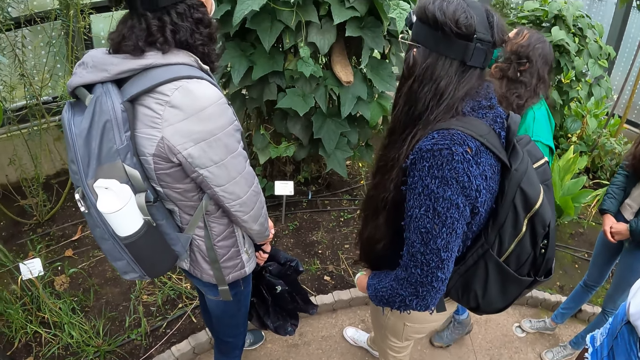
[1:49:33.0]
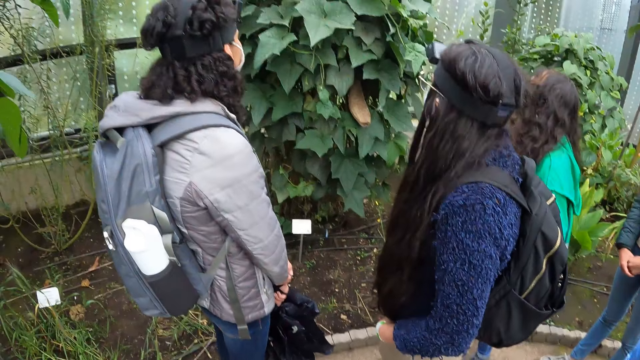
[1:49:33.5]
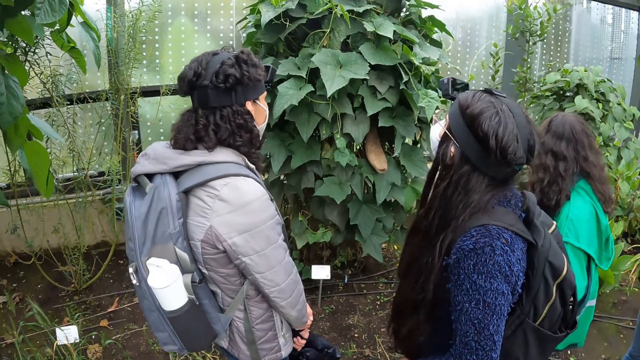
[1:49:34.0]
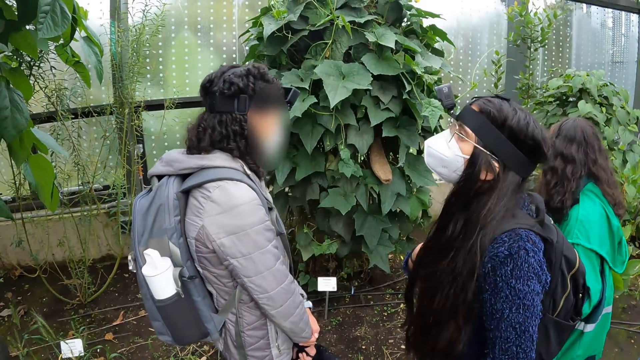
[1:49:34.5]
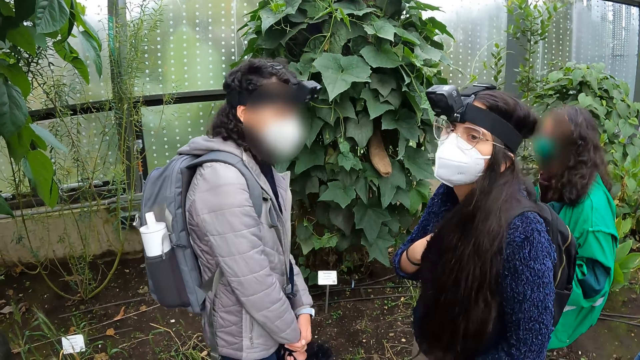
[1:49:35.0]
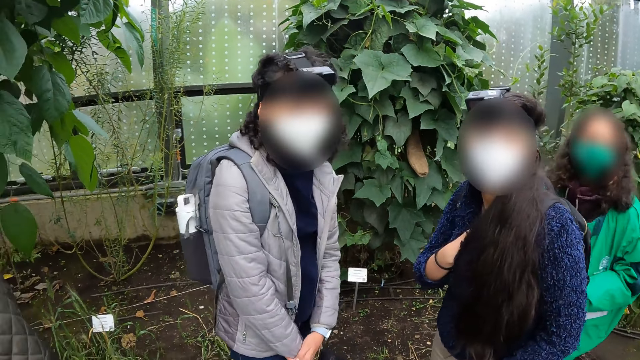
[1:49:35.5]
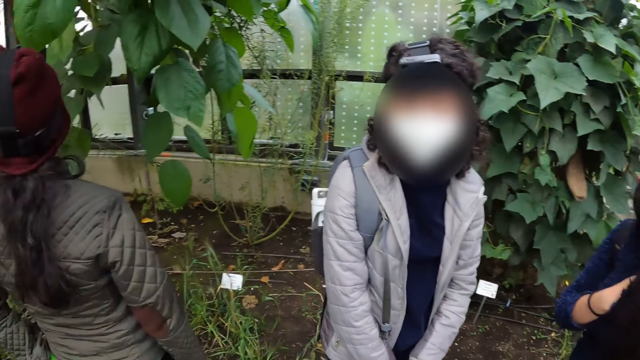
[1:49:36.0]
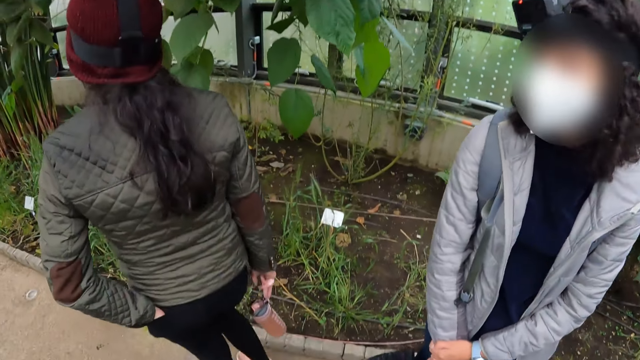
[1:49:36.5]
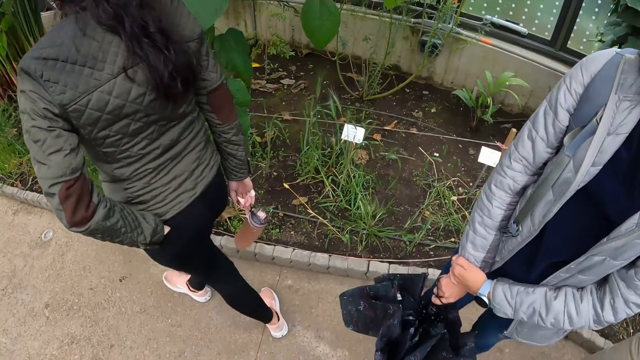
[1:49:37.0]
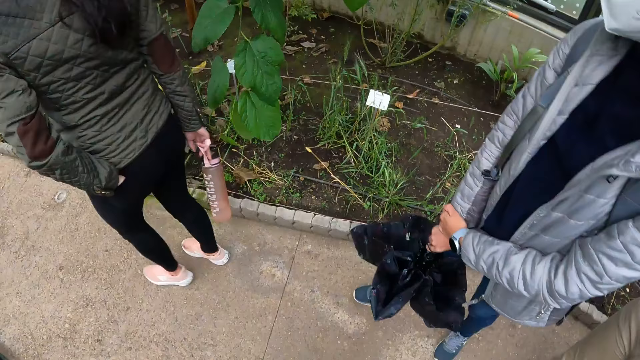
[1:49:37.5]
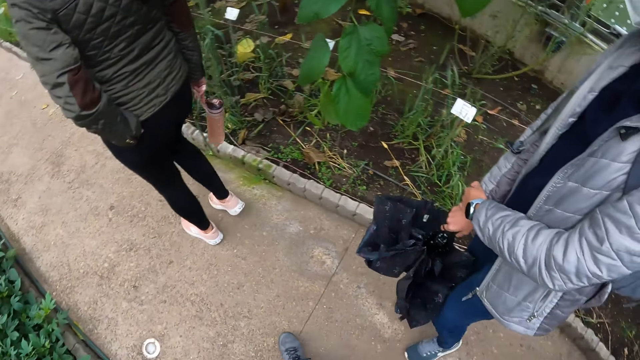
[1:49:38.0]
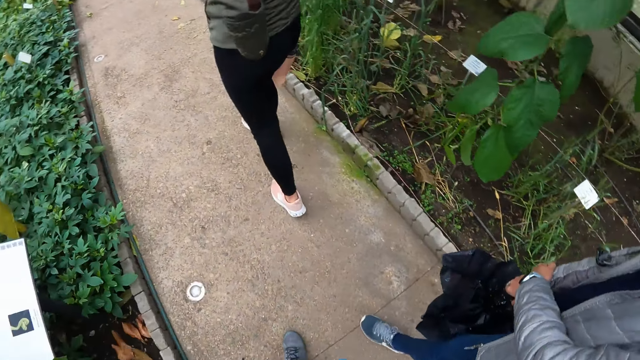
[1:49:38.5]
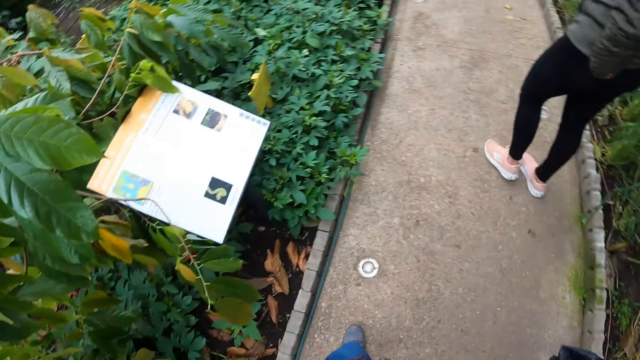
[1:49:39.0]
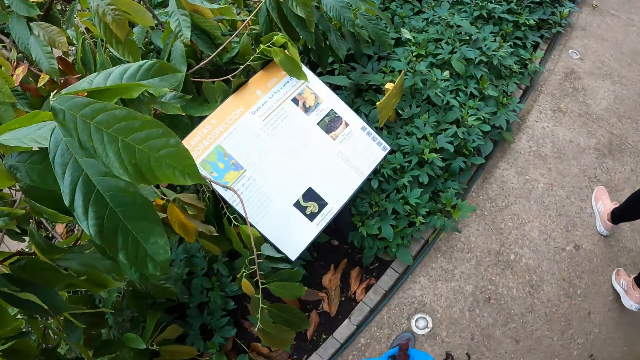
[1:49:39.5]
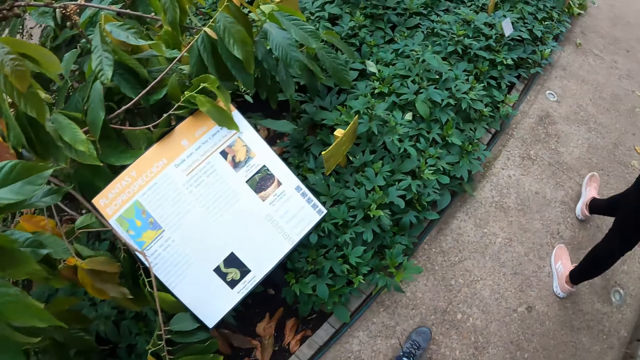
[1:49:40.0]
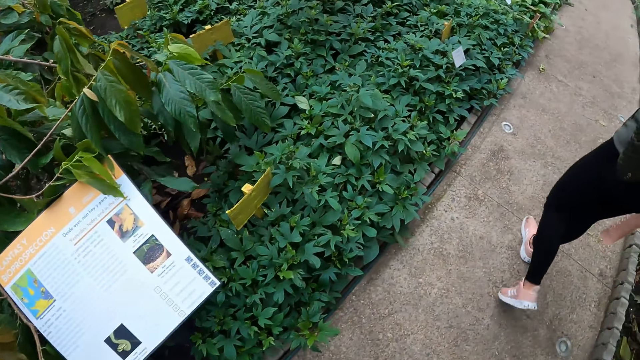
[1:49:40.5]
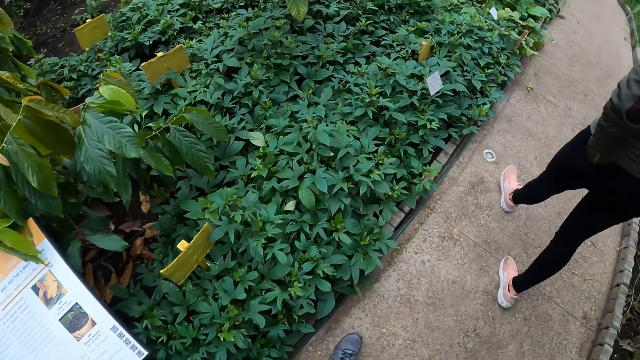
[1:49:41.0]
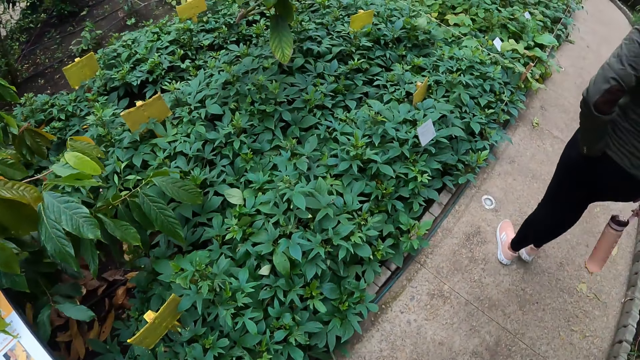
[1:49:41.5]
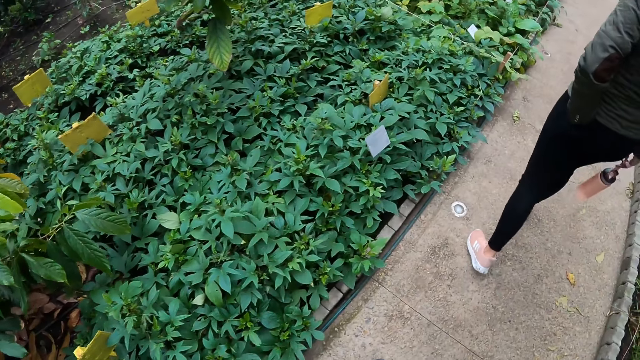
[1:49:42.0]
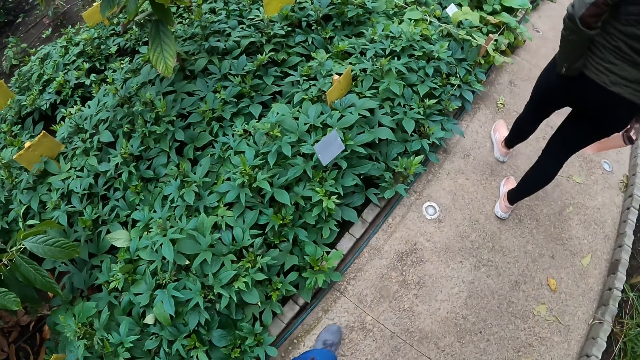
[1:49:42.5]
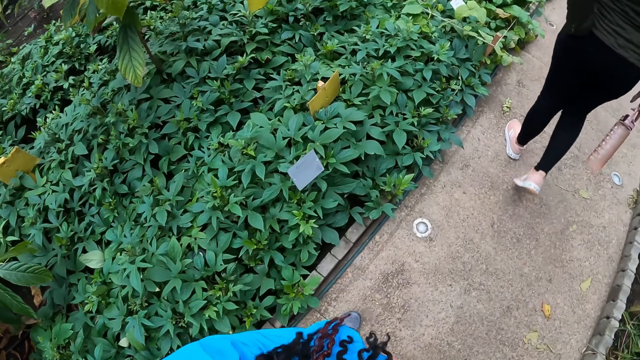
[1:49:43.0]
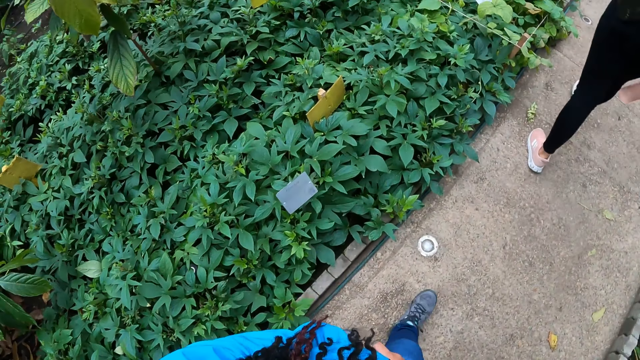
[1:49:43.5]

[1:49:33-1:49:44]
The camera wearer walks around the field.

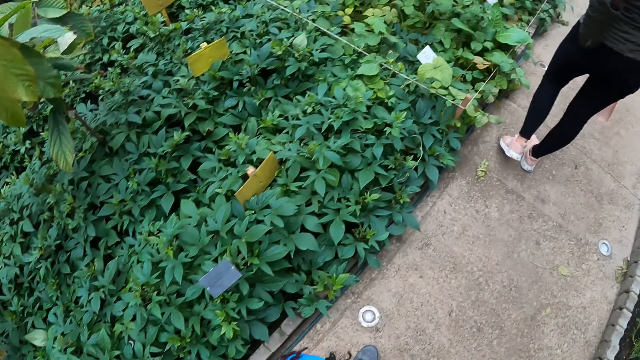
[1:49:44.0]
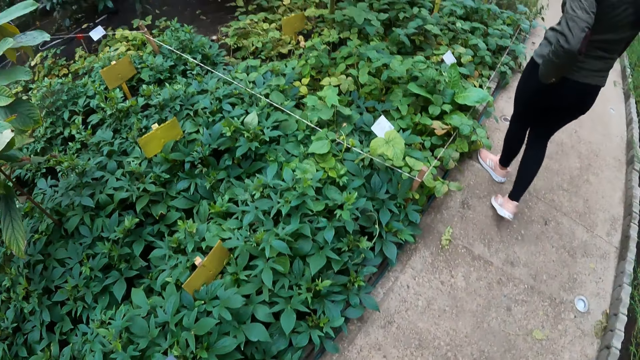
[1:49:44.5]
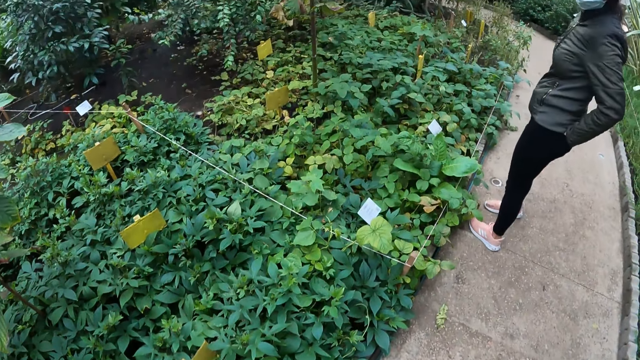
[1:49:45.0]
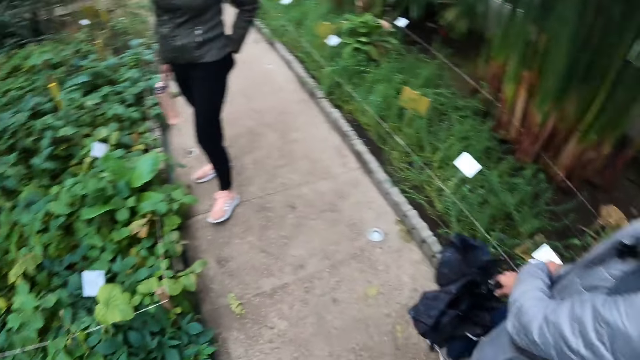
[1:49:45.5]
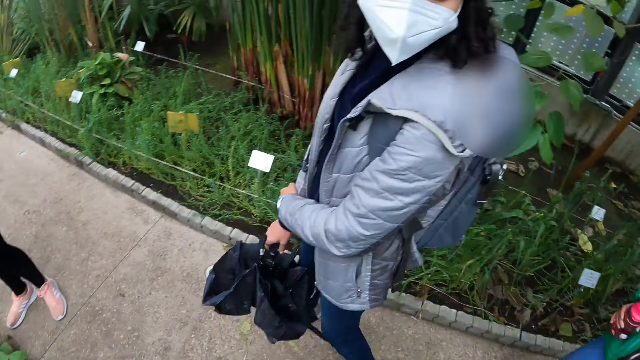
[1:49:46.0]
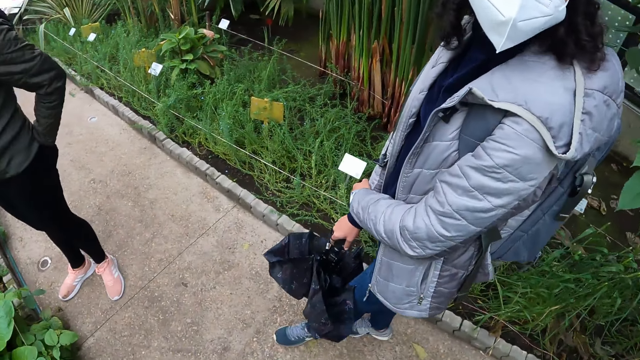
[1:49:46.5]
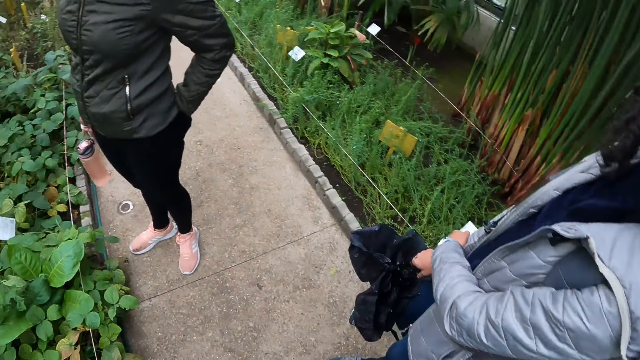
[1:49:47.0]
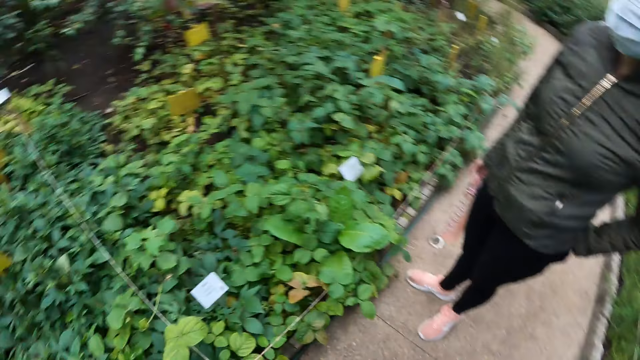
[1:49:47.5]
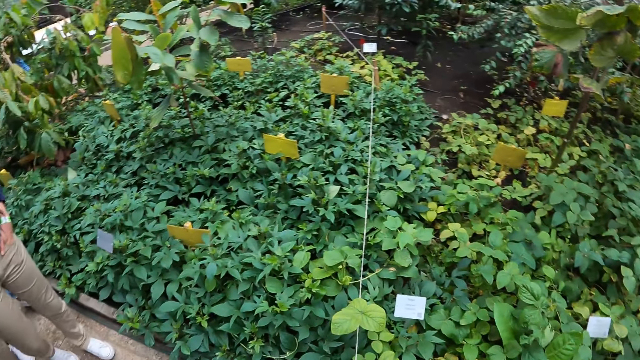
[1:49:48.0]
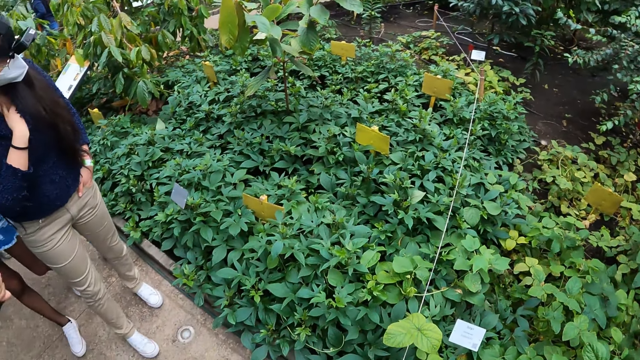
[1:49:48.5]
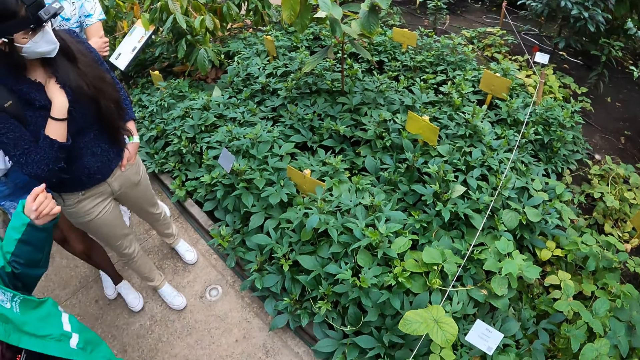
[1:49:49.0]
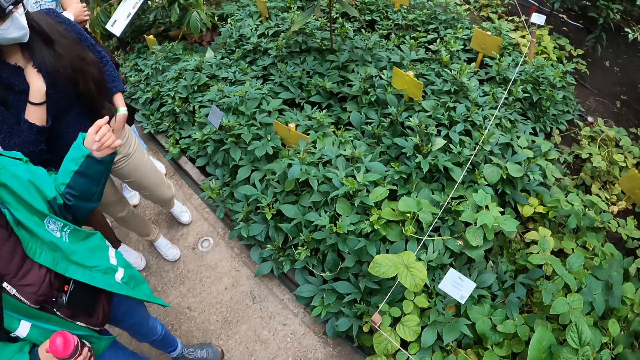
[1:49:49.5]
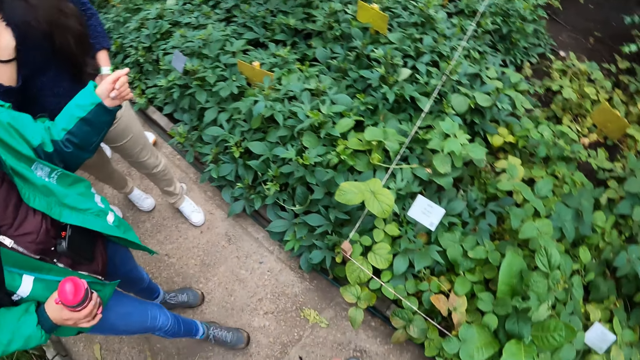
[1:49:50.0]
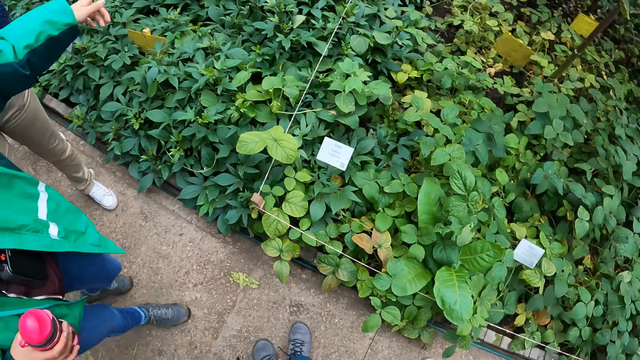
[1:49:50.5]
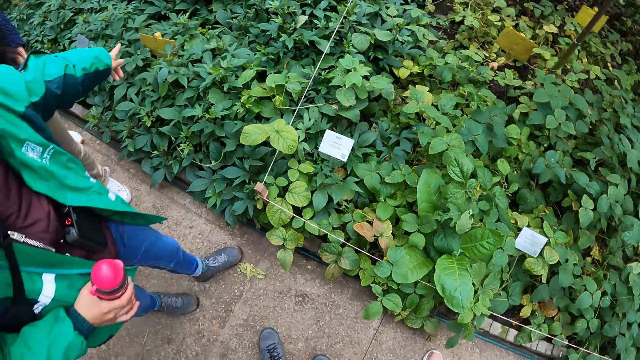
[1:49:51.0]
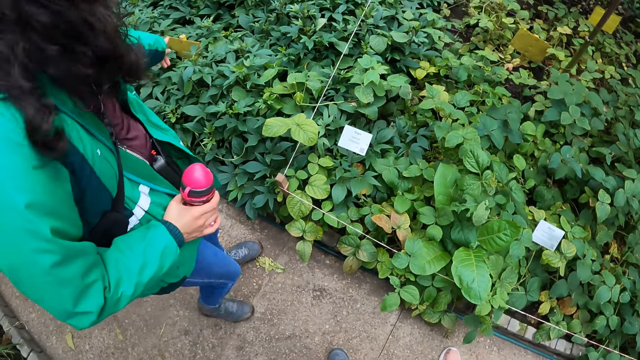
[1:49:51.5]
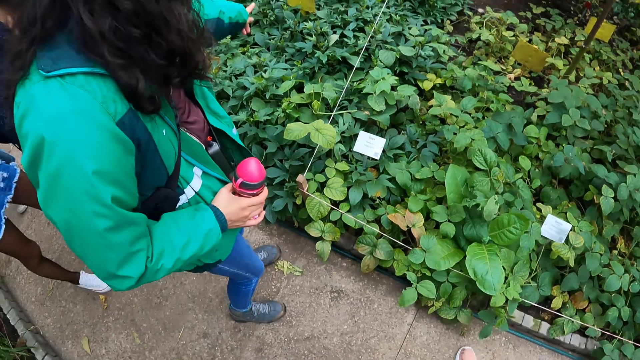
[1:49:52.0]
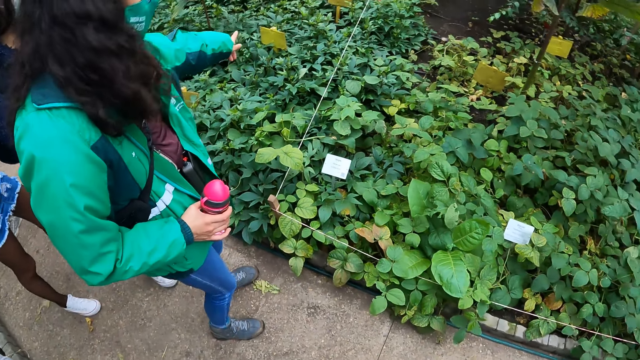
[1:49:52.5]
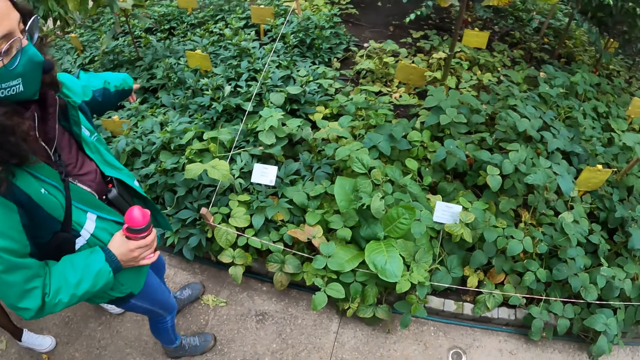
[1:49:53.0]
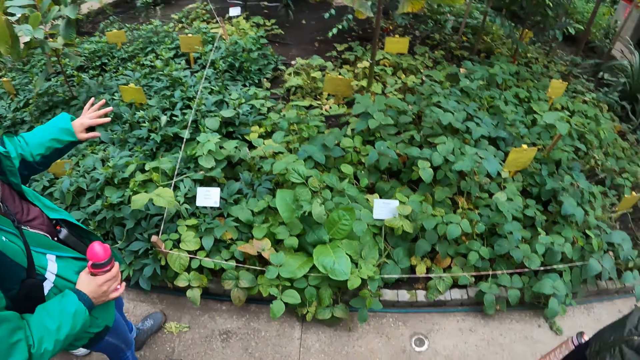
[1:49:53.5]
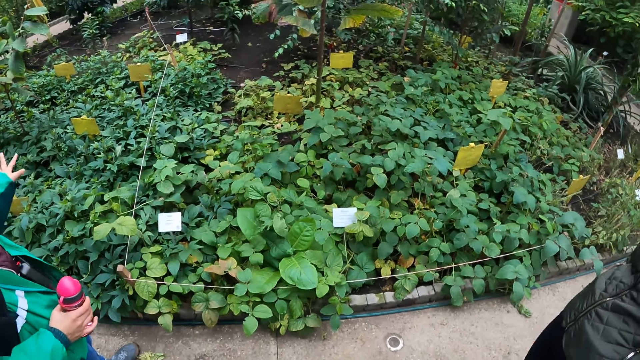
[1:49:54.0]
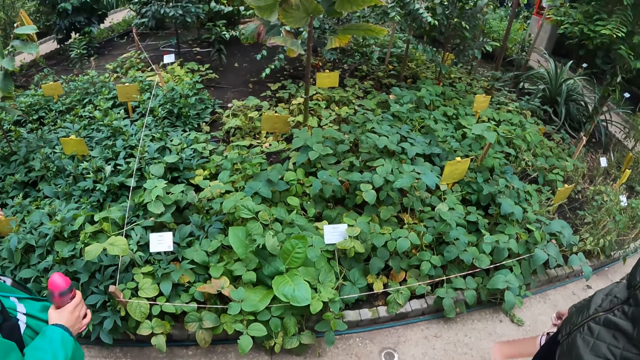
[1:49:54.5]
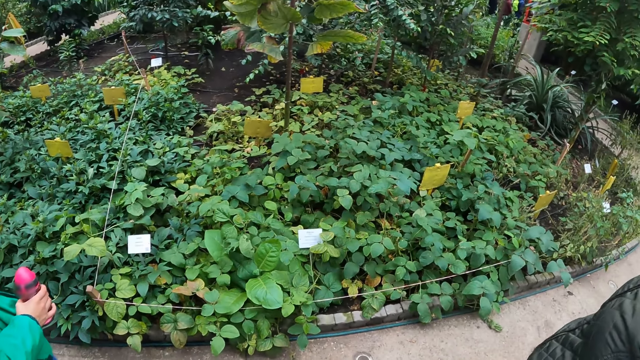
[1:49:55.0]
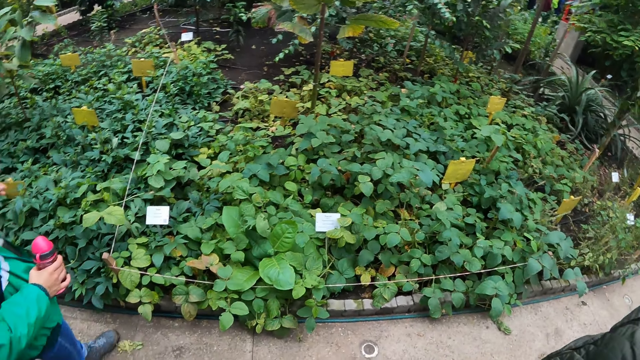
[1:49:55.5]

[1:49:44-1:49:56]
The camera wearer looks around the field. A lady gestures out with her hand.
